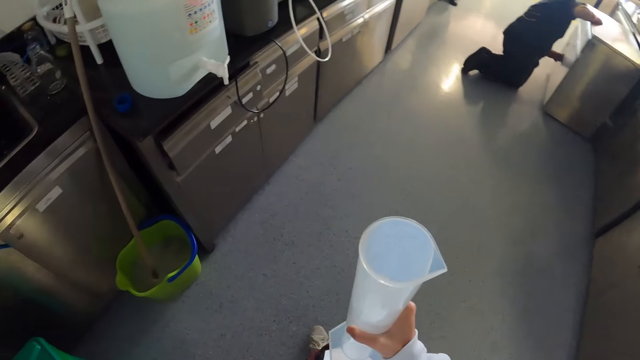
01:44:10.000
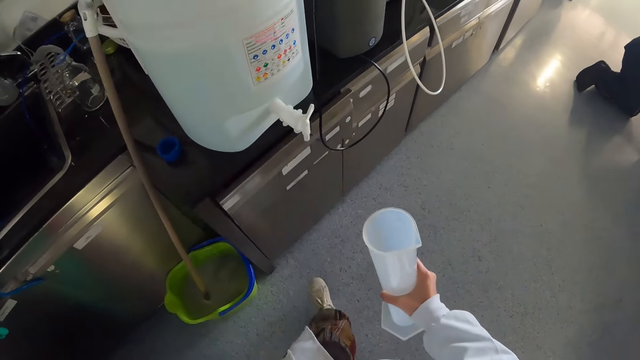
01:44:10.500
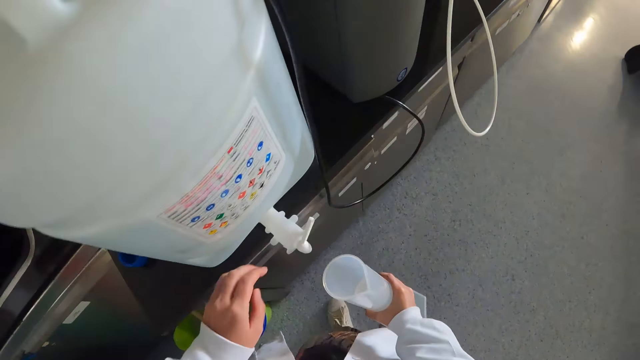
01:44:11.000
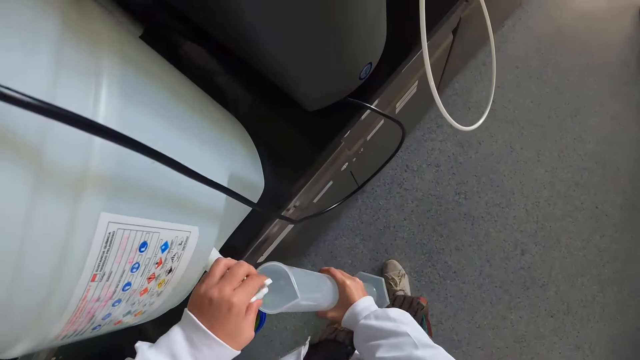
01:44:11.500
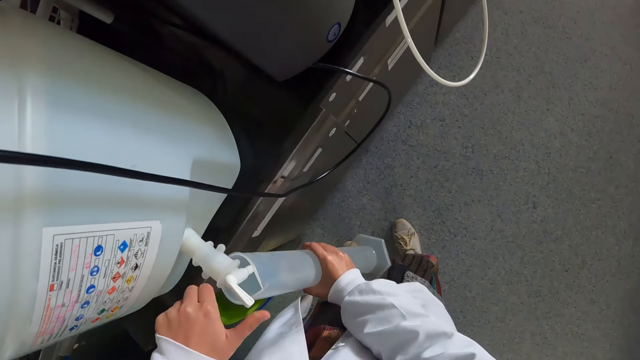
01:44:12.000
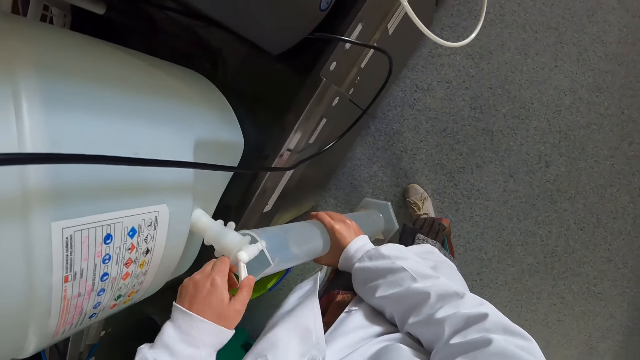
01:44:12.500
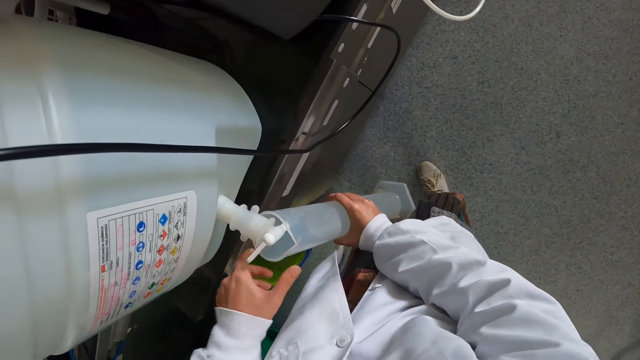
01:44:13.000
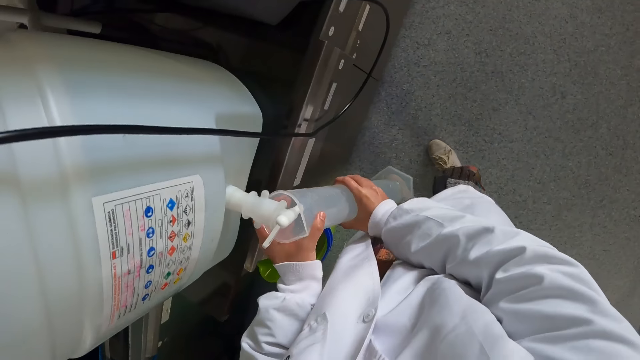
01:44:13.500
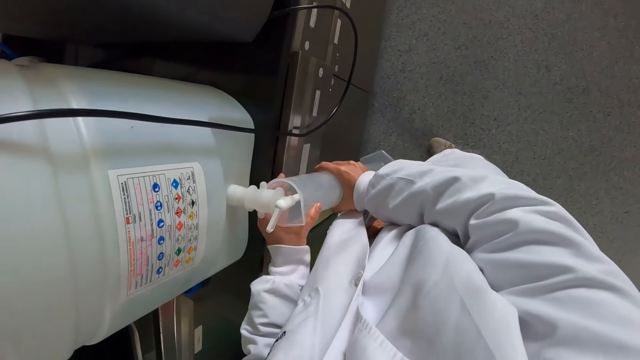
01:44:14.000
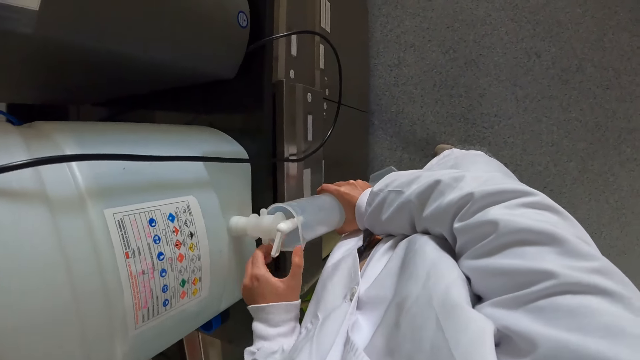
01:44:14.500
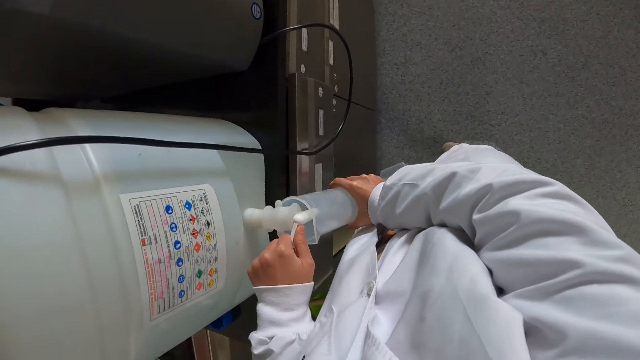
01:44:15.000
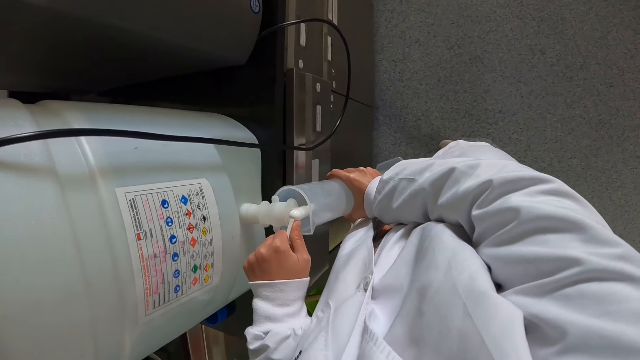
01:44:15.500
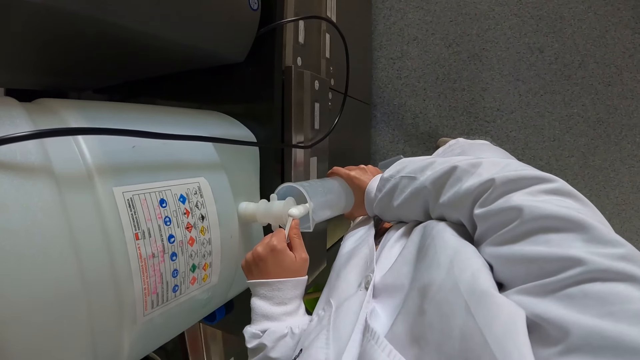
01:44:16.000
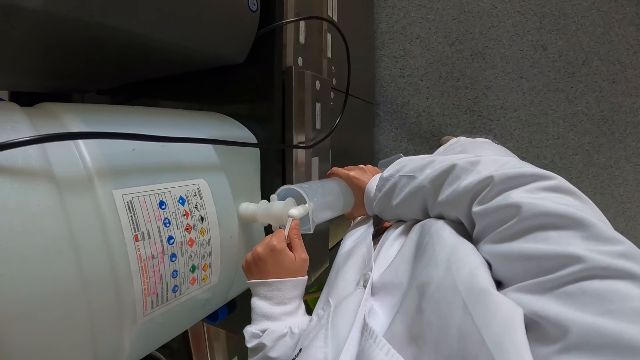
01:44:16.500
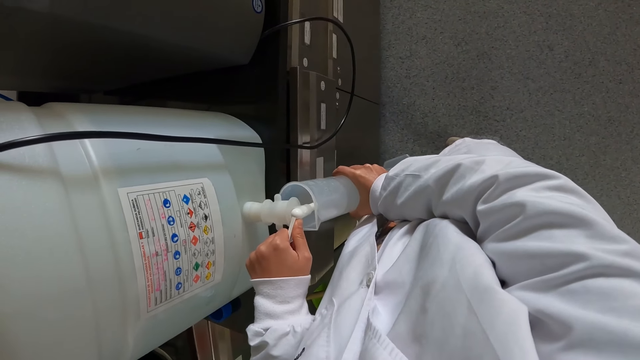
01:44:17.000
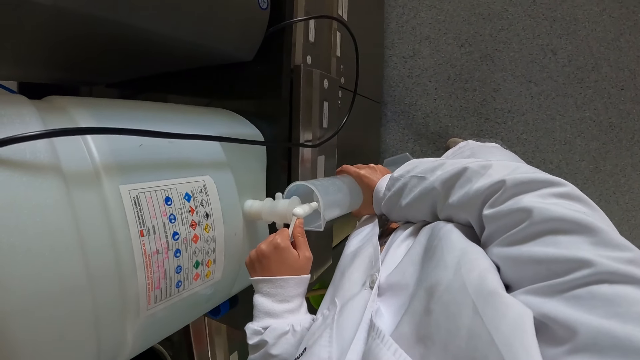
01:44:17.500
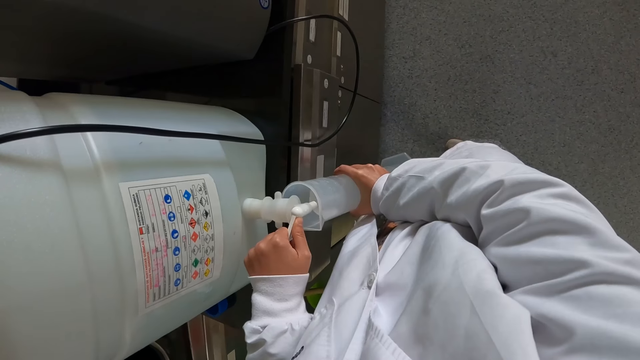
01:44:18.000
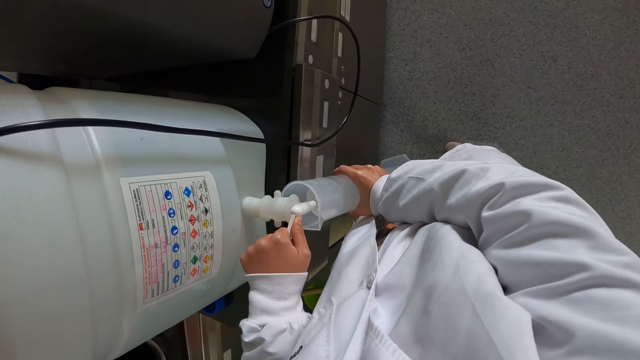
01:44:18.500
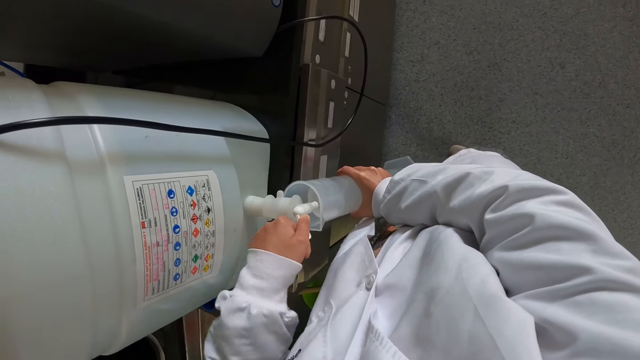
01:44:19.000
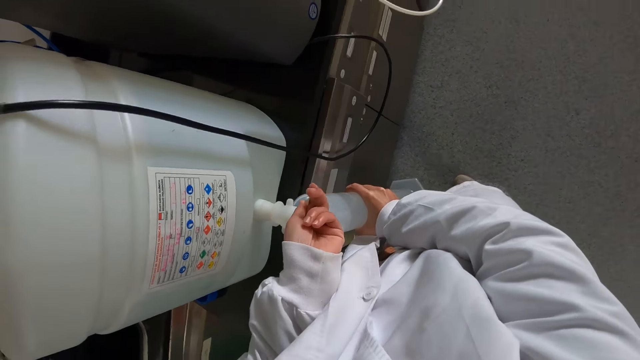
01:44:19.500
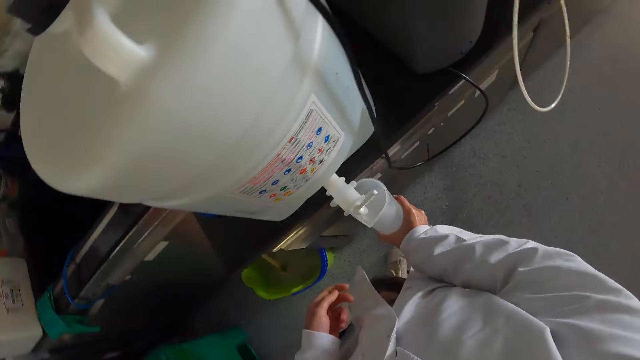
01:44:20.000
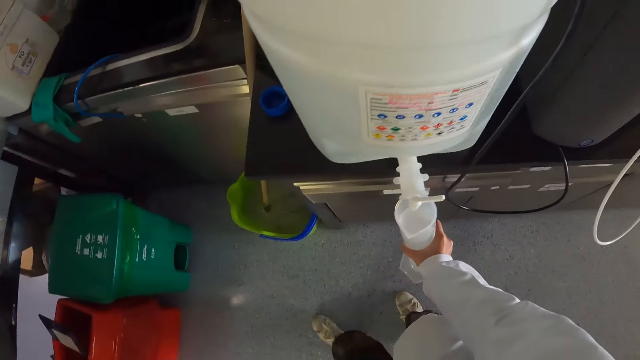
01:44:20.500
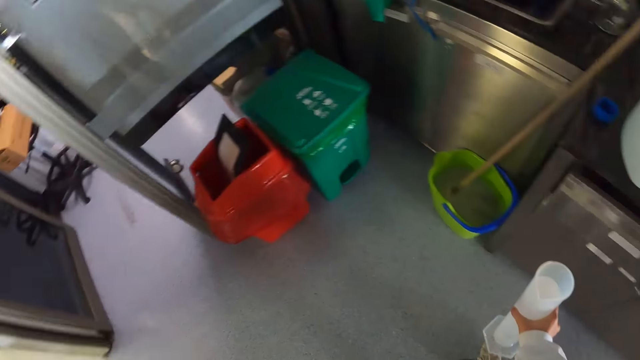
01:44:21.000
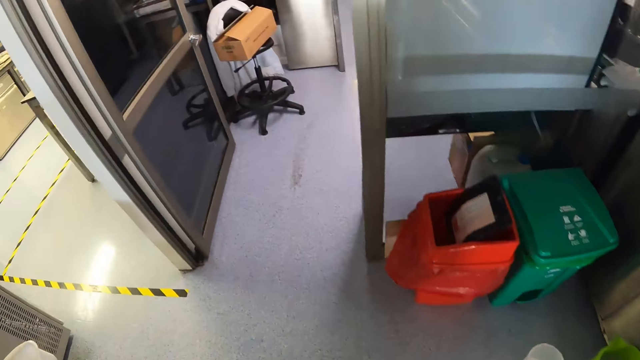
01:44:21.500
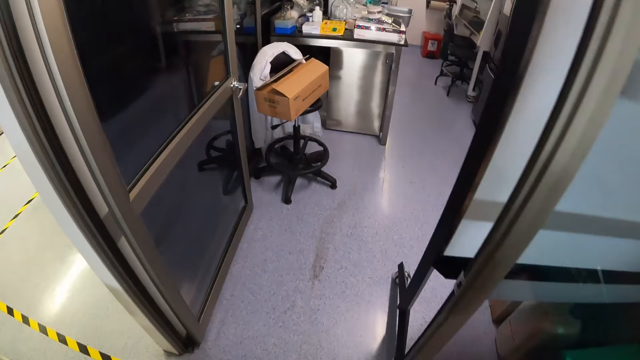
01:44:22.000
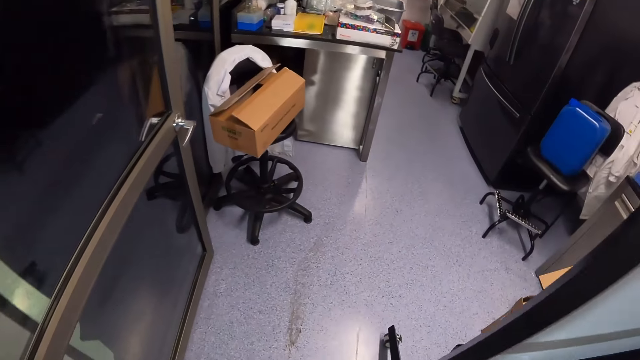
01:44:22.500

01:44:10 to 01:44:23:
The camera wearer turns the tap on. They add something into the flask or graduated cylinder from the container in the room. They turn the tap off. They walk around the laboratory, carry the flask back to the lab.

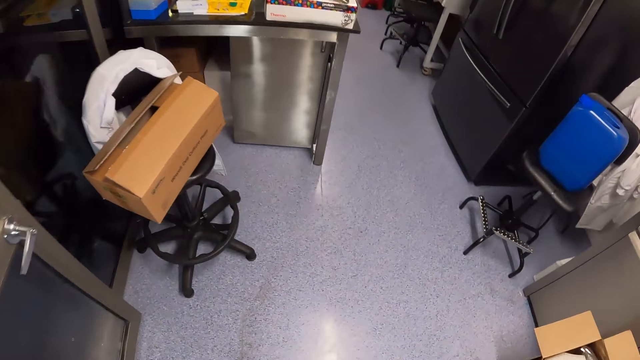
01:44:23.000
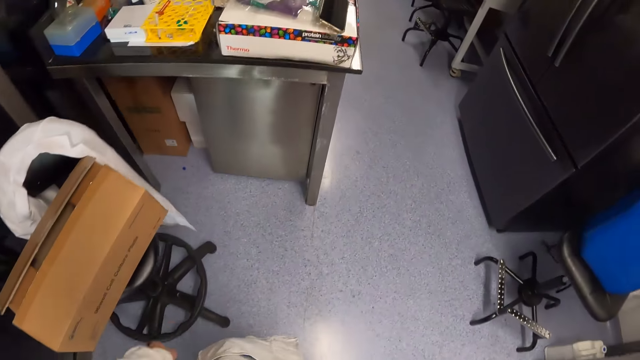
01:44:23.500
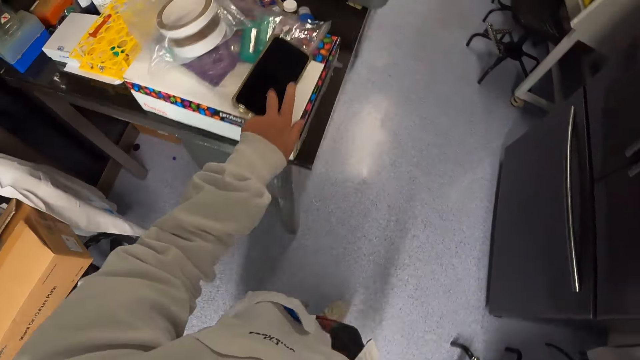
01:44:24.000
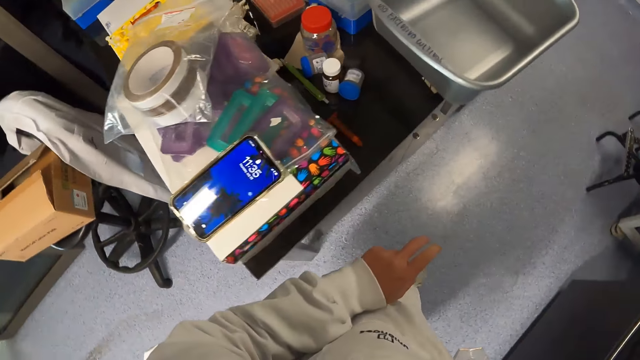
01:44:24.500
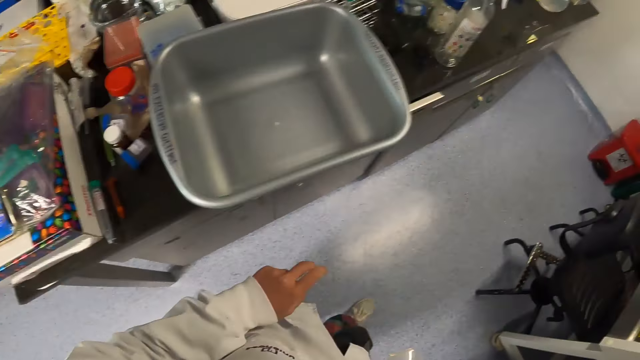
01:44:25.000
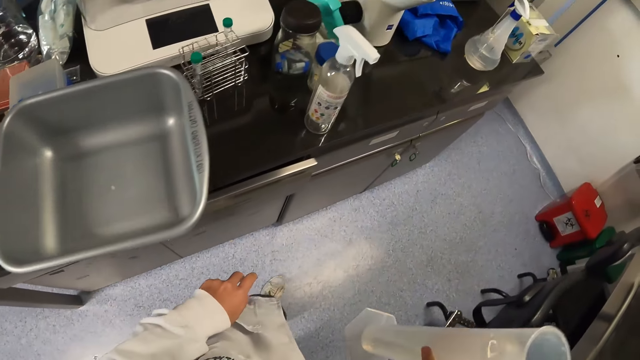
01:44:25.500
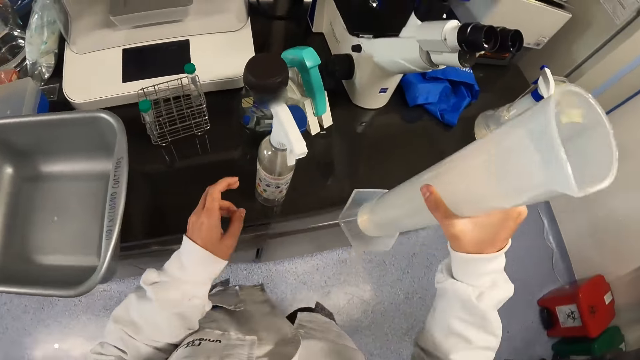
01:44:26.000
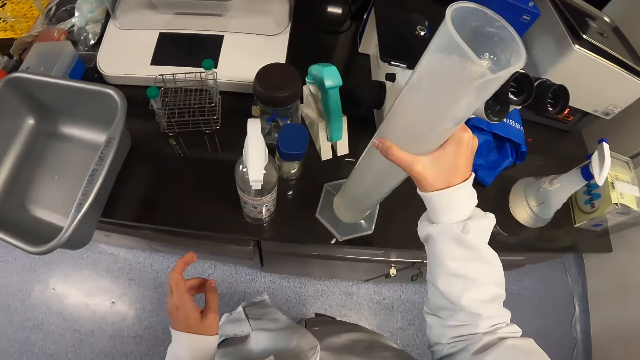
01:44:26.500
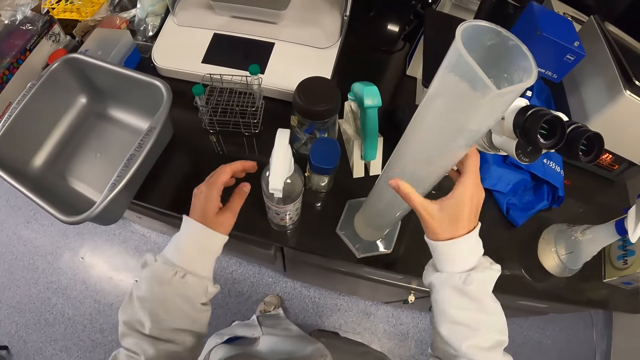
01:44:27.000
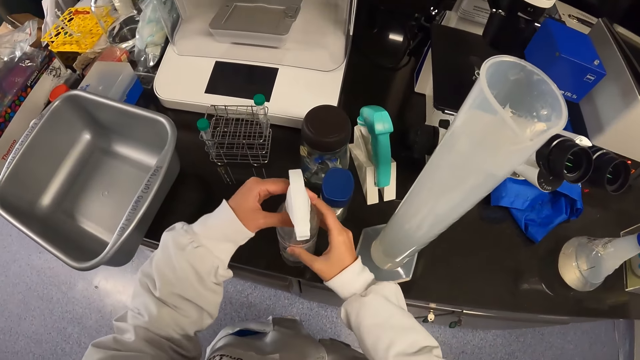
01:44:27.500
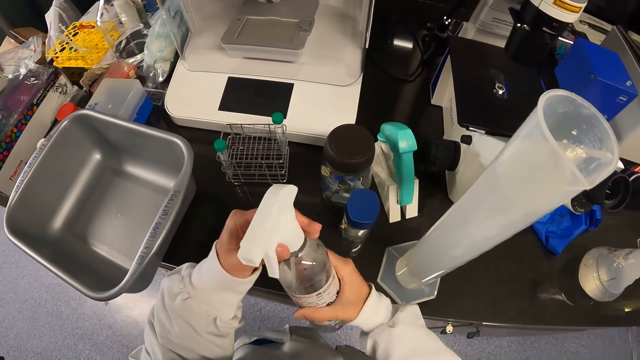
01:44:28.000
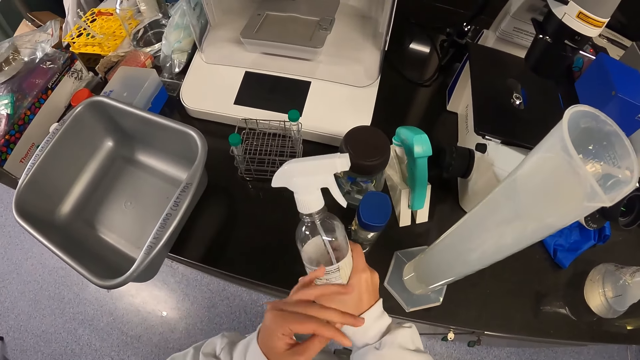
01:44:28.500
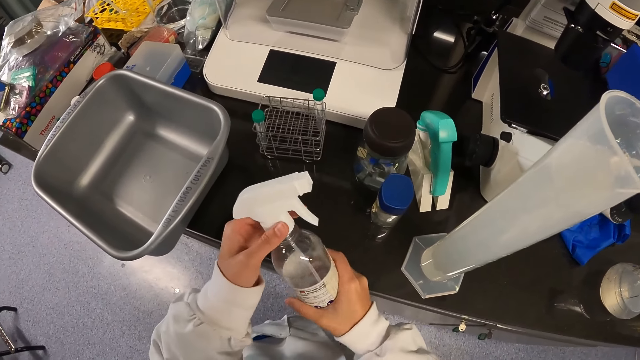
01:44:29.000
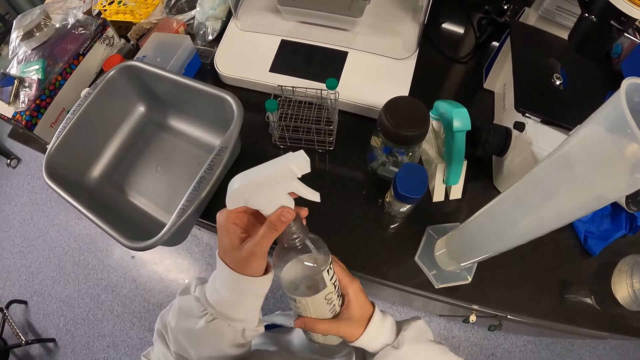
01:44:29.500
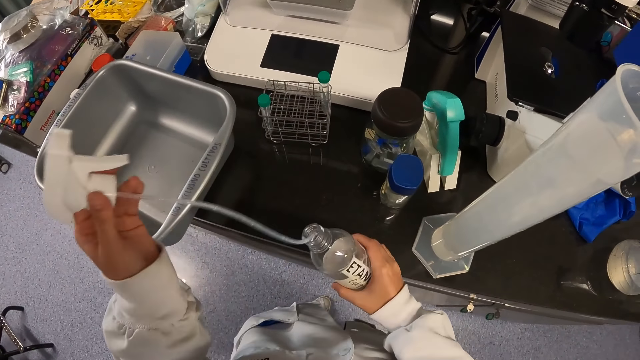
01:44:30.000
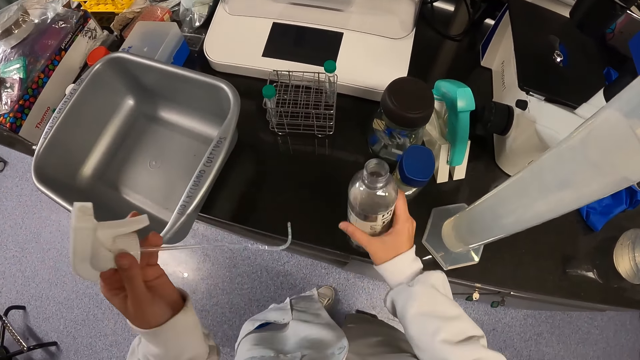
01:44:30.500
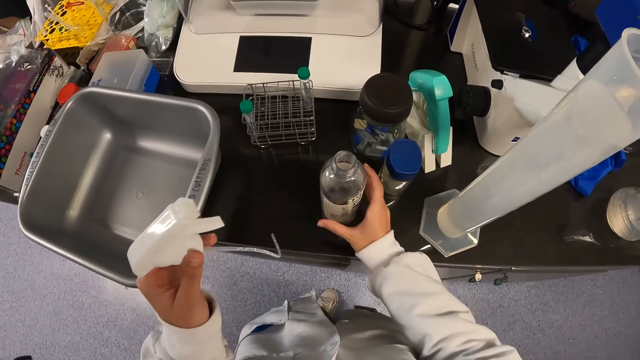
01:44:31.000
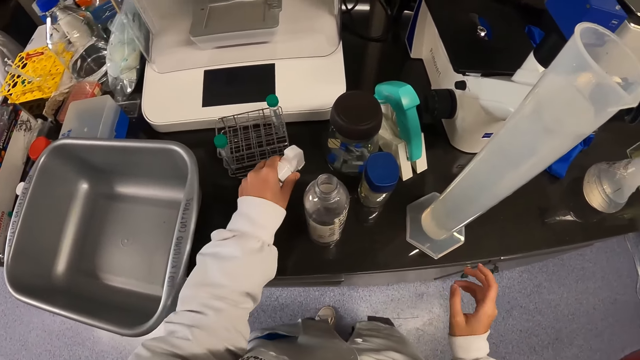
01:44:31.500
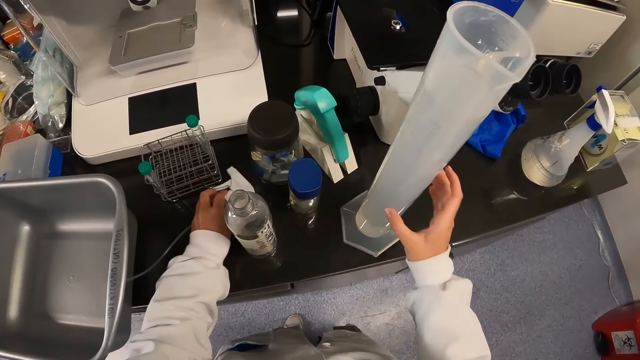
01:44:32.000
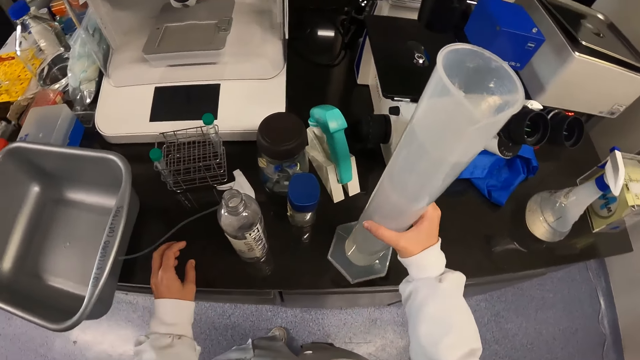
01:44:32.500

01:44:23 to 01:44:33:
The camera wearer presses the phone on the countertop on his way in the lab. He drops the flask on the countertop. He opens the container lid on the countertop. He drops the container or bottle on the countertop. He drops the container lid on the countertop. He picks up the flask on the countertop.
